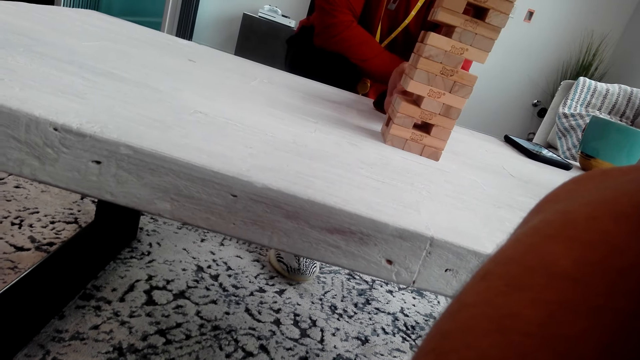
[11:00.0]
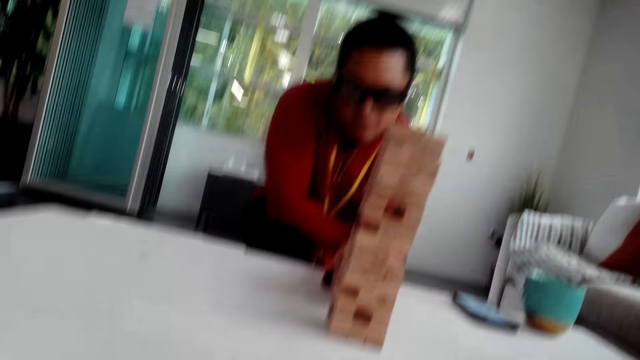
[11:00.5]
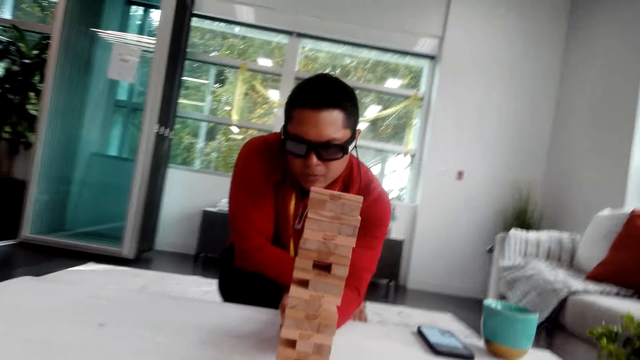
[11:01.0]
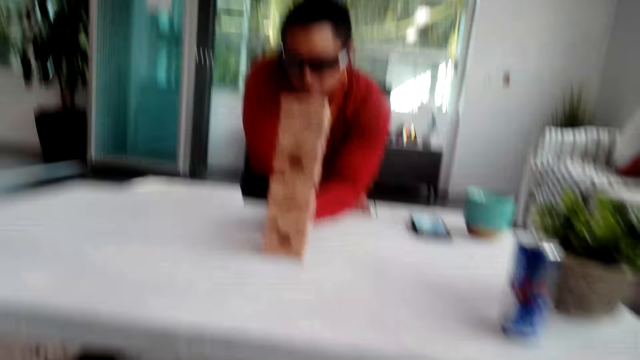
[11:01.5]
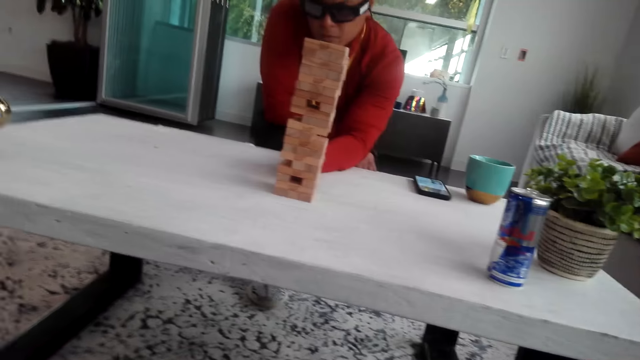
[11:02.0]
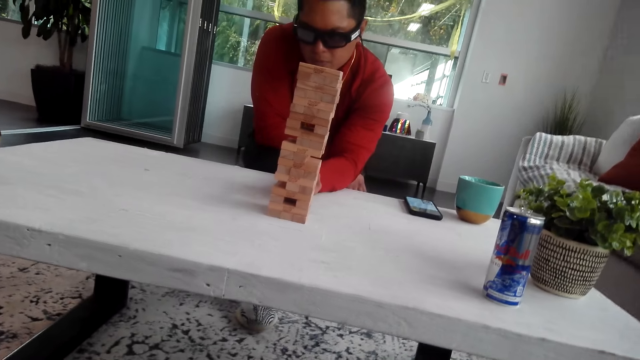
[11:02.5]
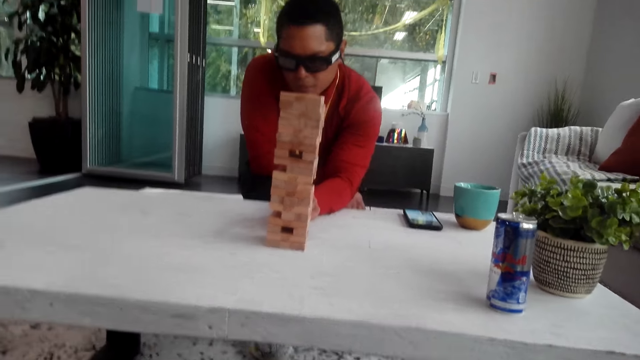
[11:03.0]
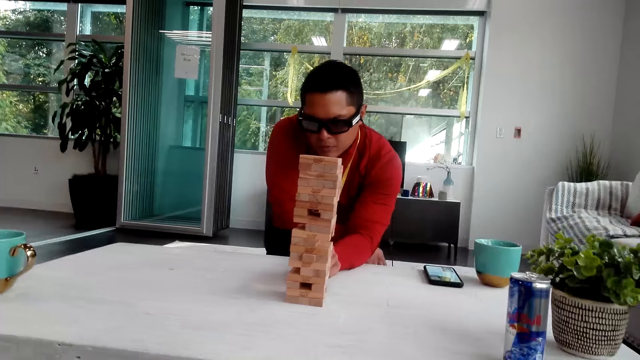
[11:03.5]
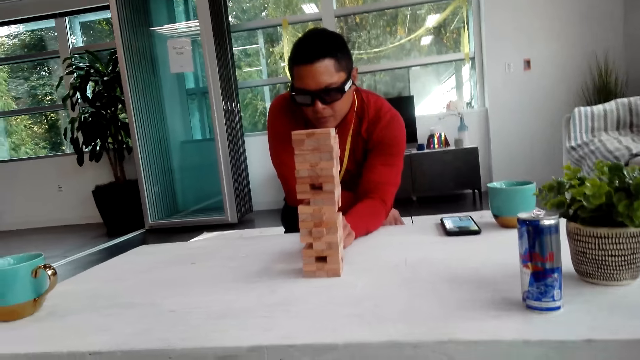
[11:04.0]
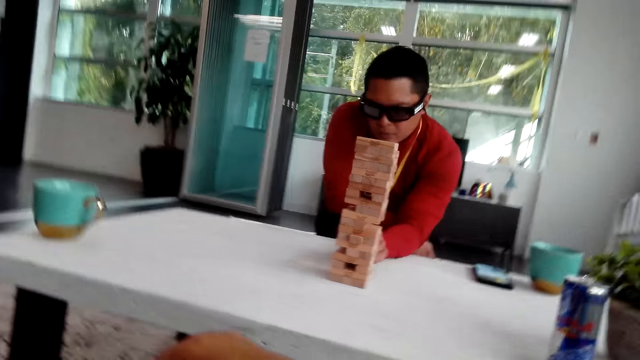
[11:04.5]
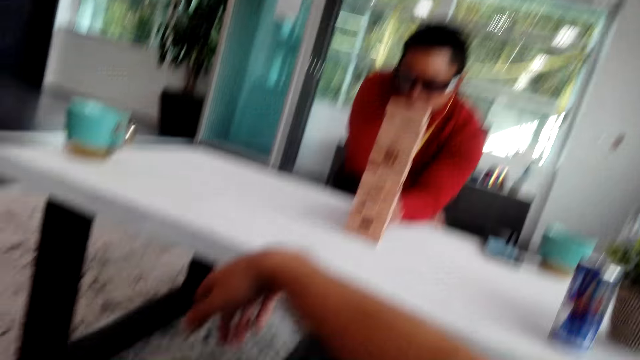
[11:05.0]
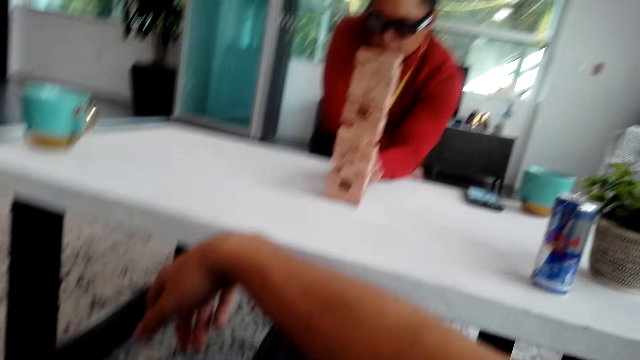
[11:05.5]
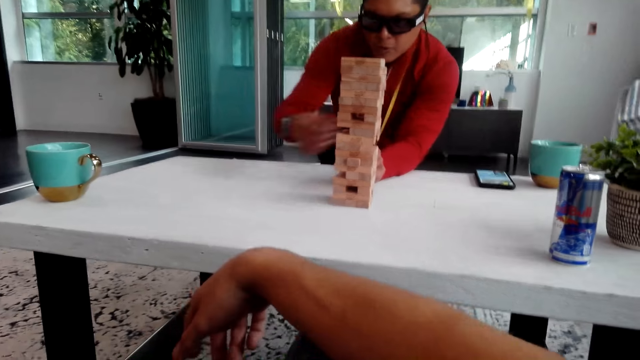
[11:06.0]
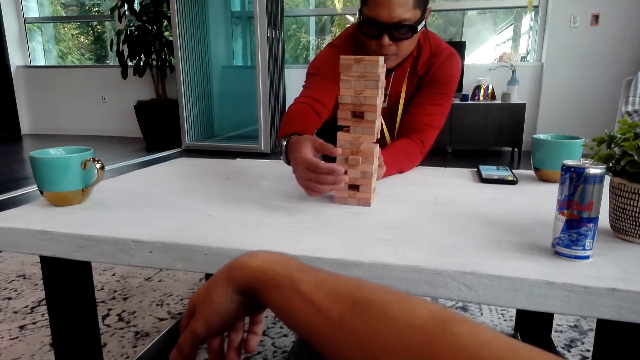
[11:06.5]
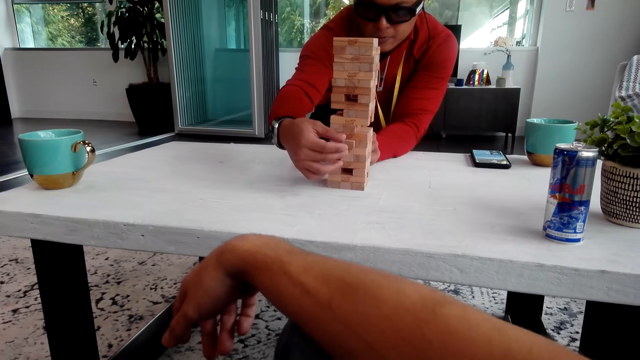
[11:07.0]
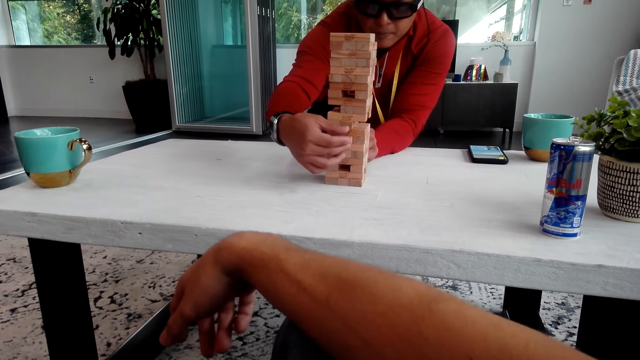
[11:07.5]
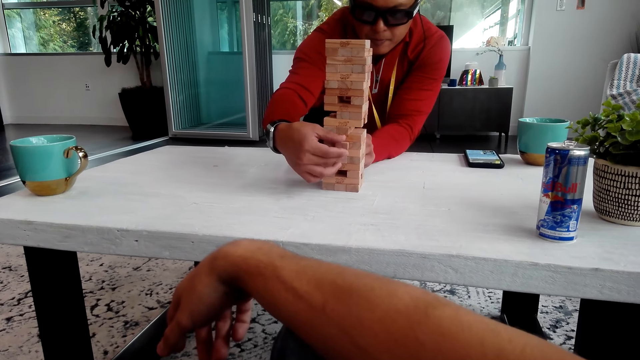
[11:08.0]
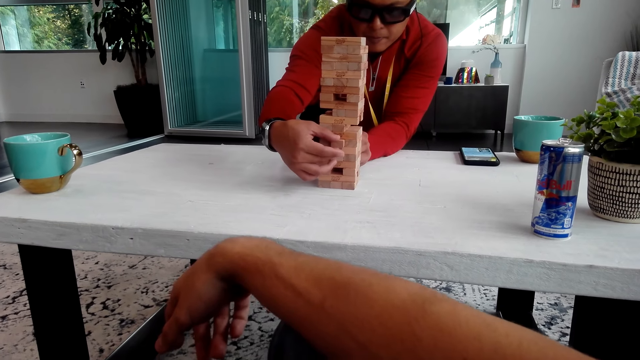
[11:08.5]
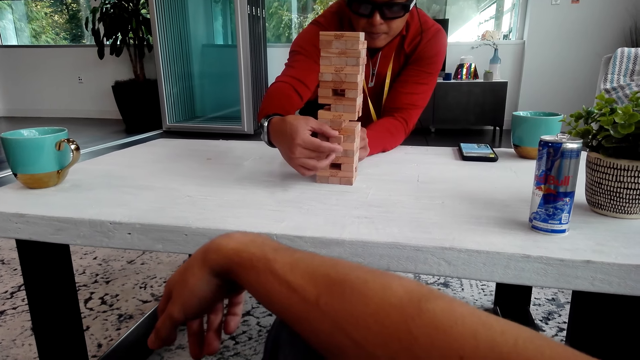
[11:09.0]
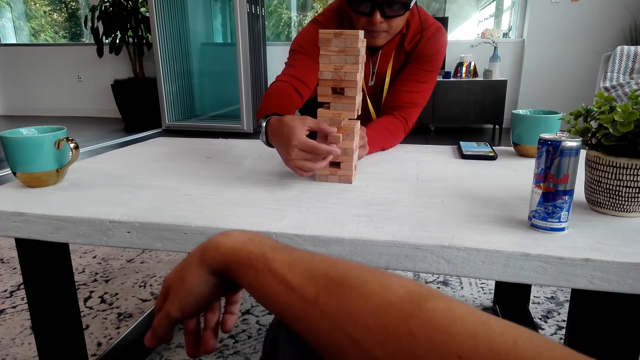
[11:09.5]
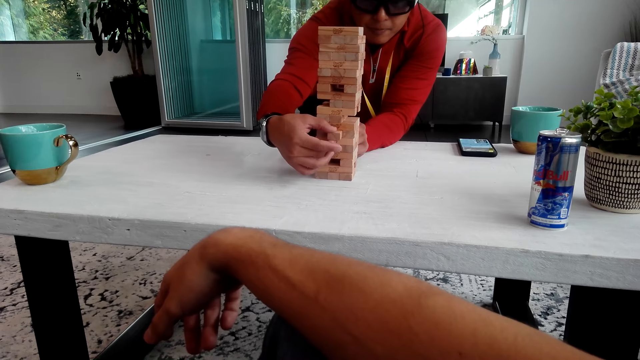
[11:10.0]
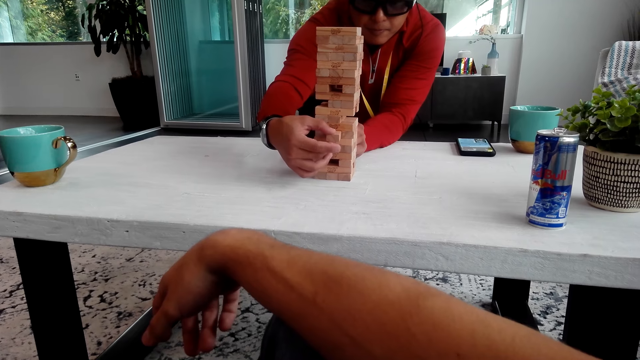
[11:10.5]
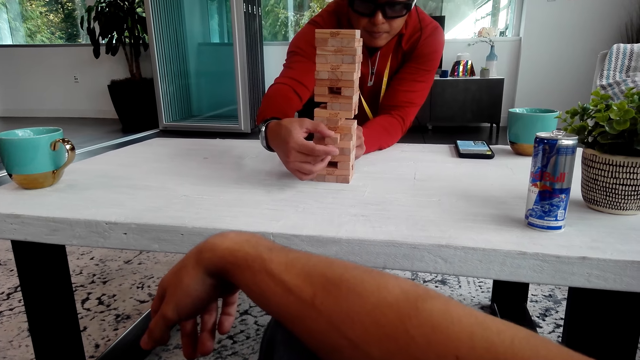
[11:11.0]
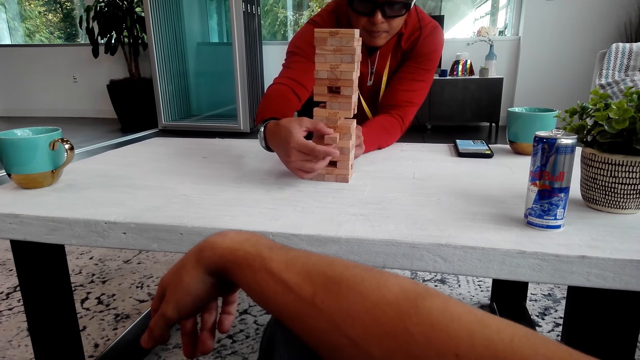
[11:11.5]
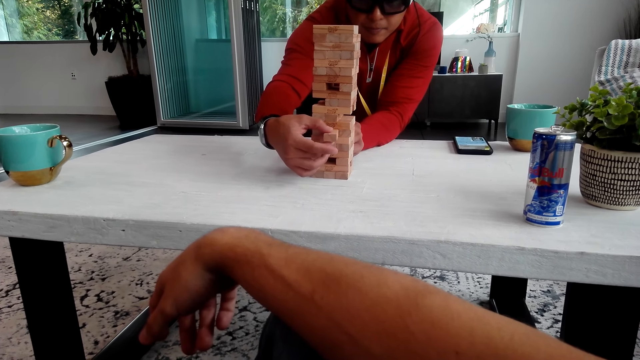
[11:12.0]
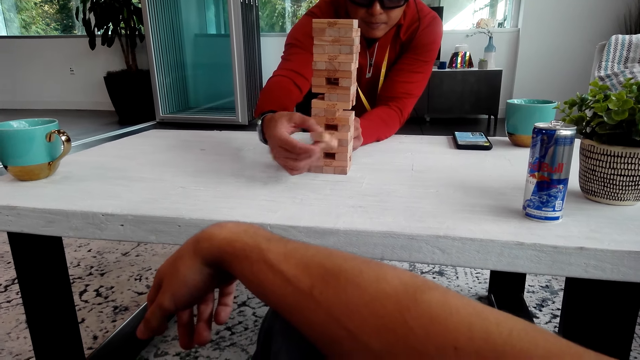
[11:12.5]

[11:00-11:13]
A man pulls the jenga. The man pushes the wooden block. The man removes the jenga. The man pulls the wooden block.

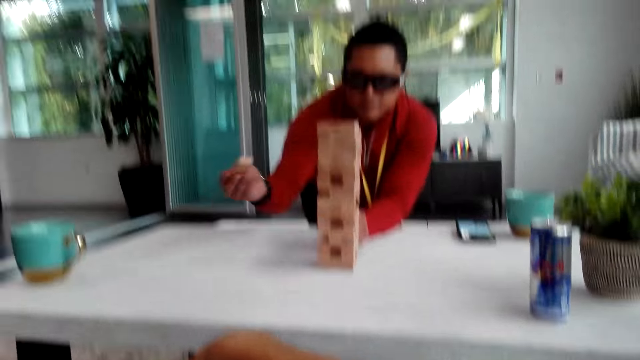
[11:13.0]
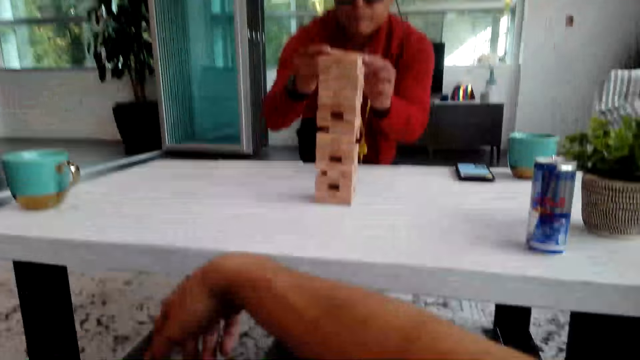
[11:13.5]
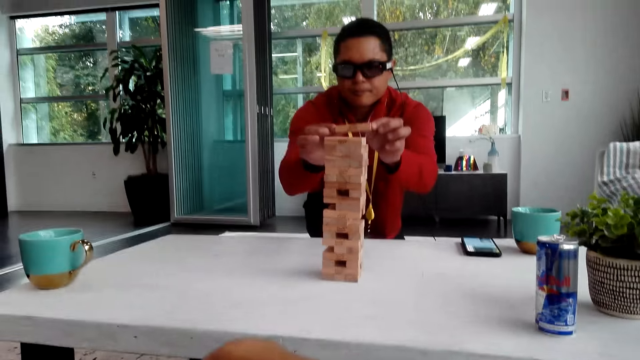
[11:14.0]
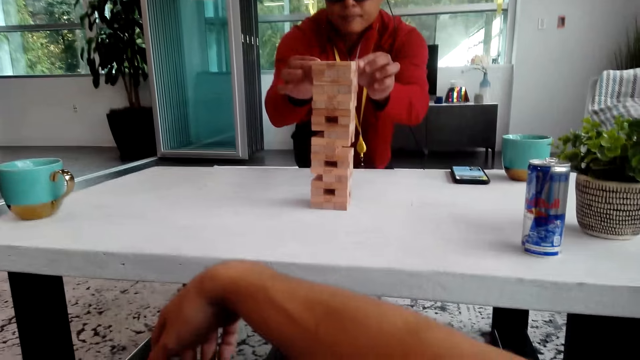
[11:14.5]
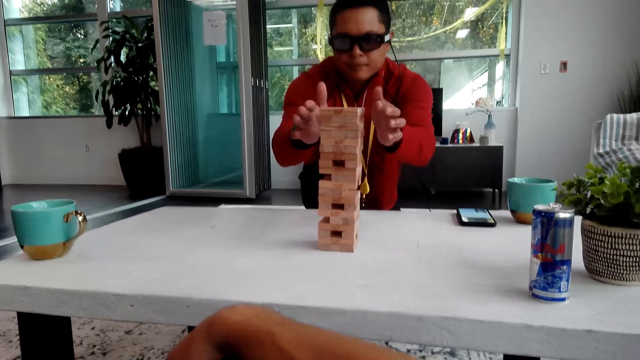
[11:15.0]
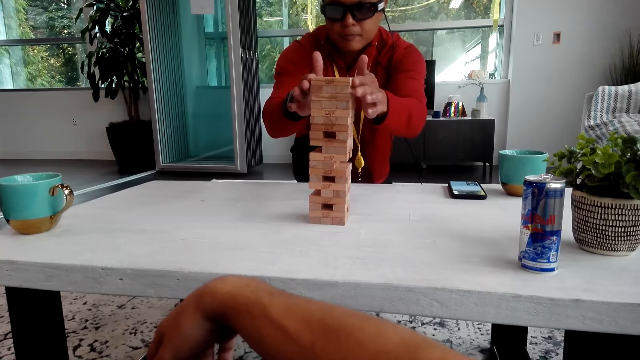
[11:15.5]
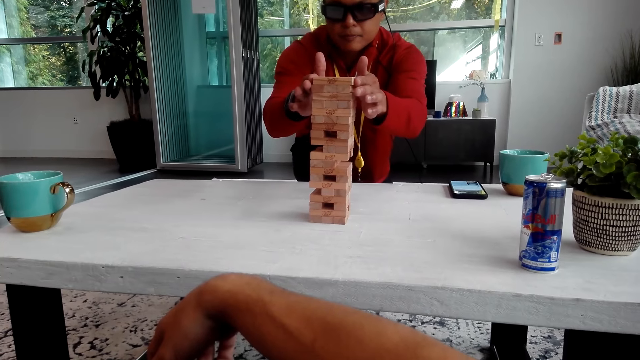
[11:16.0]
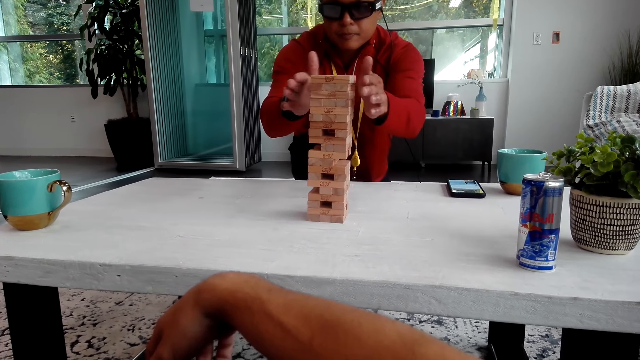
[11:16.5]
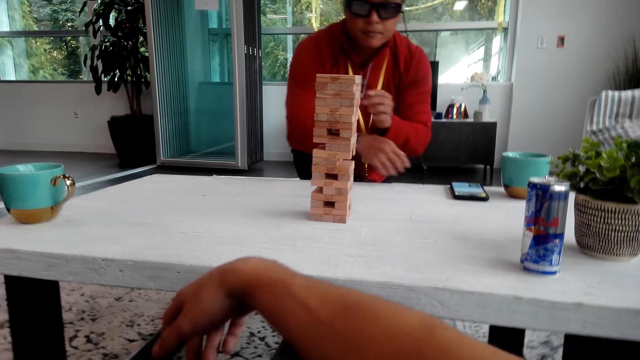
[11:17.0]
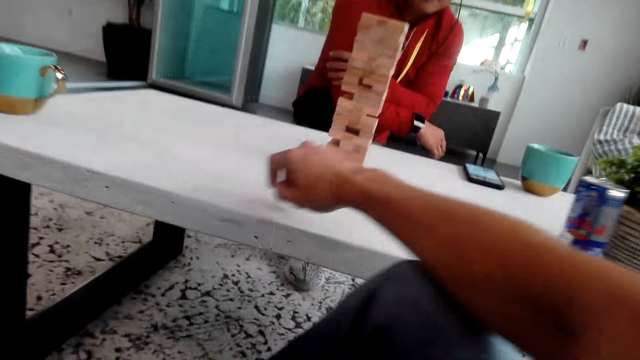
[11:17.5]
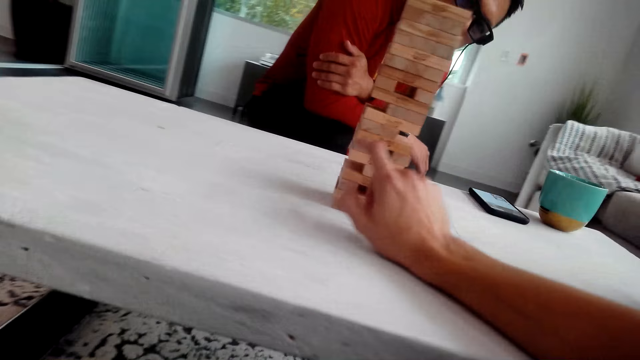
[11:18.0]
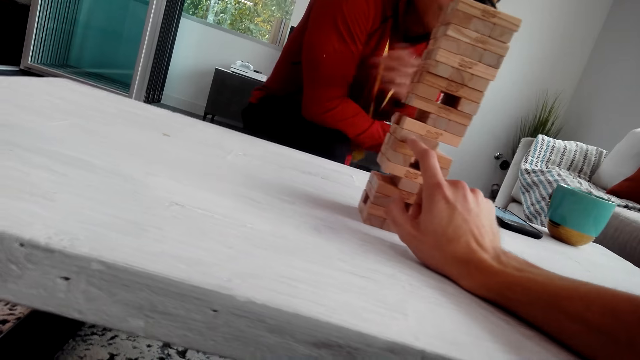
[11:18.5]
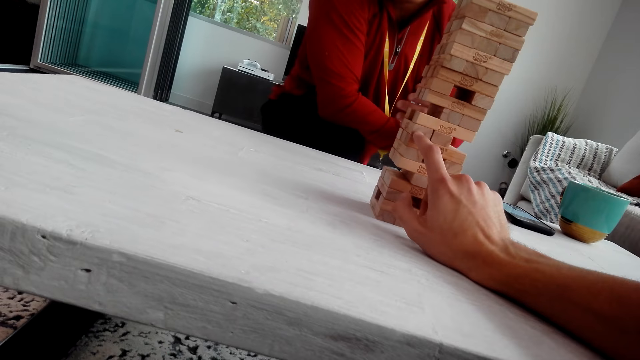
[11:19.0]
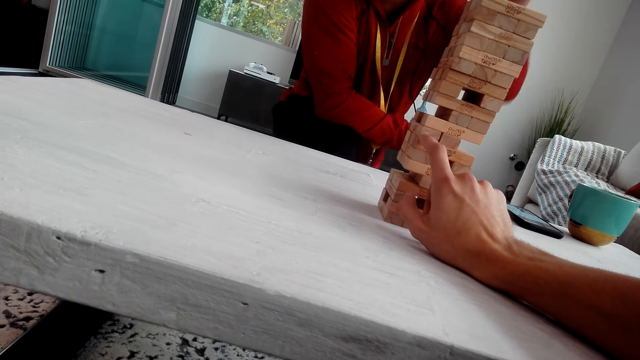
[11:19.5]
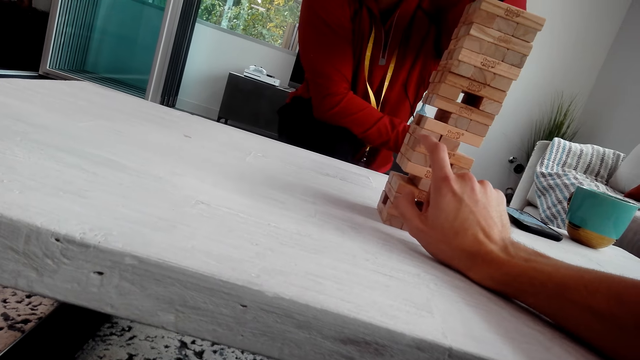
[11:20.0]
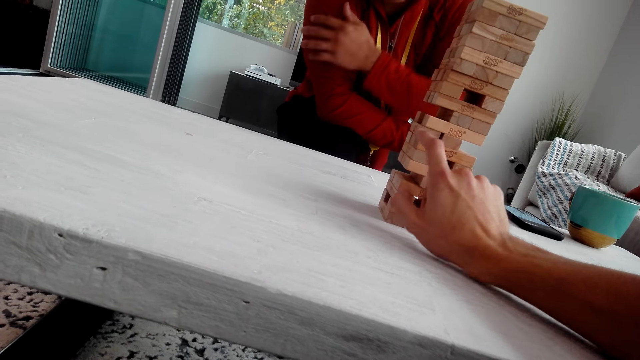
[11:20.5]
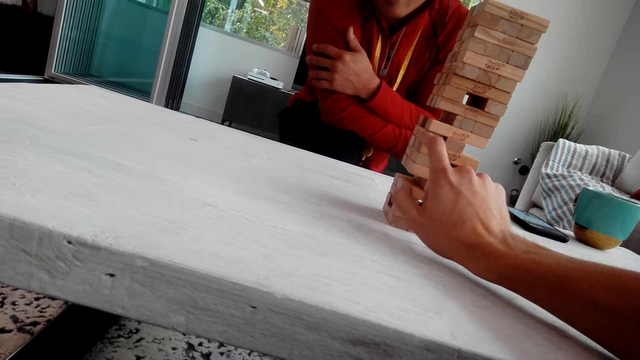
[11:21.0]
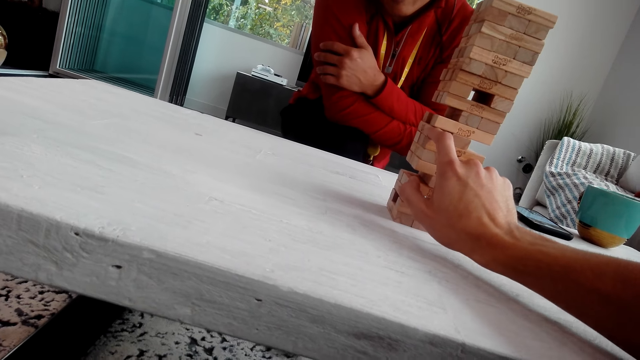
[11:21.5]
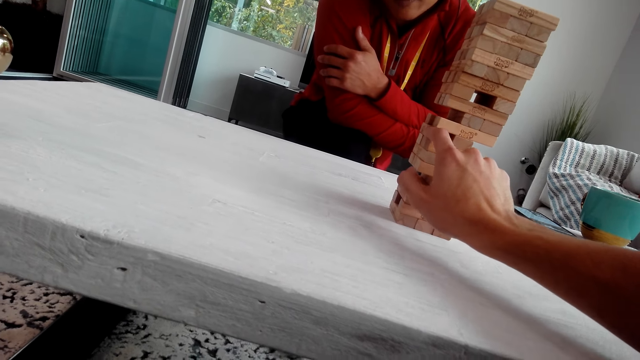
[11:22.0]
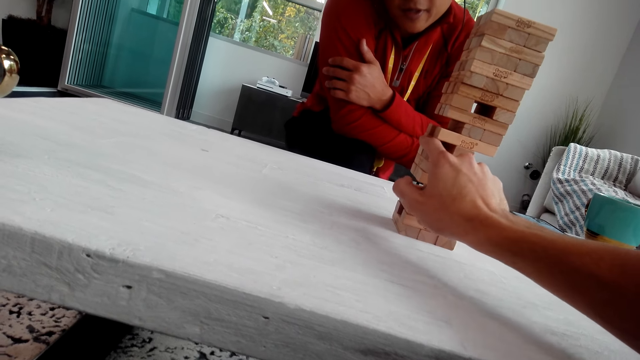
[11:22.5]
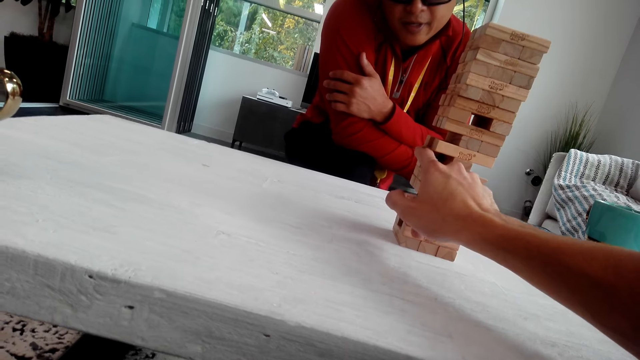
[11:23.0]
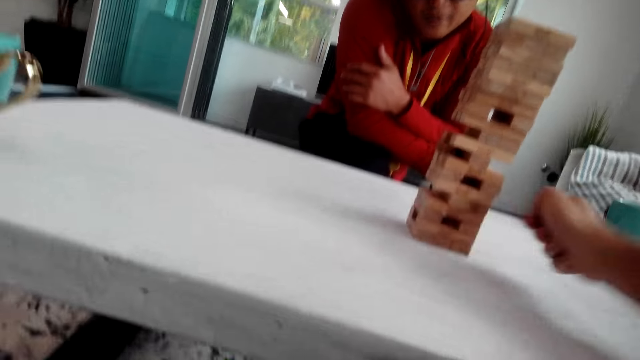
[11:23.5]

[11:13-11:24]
A man puts the wooden block on top of the tower. The man aligns the wooden blocks. The man fixes the jenga. The camera wearer pushes the wooden block. They pull the jenga.
